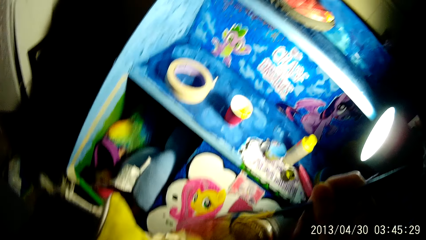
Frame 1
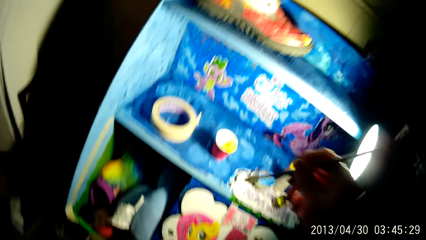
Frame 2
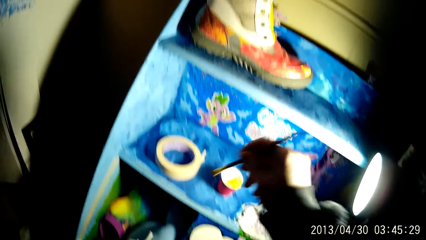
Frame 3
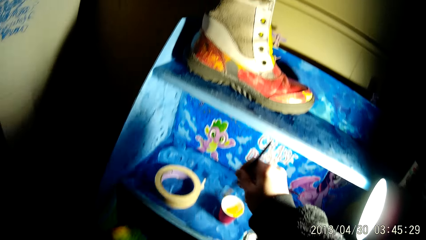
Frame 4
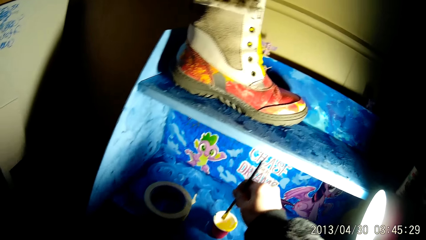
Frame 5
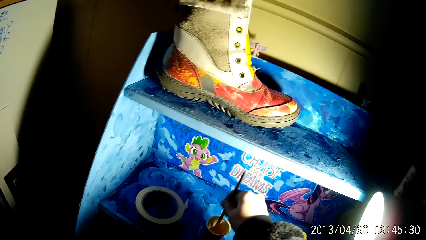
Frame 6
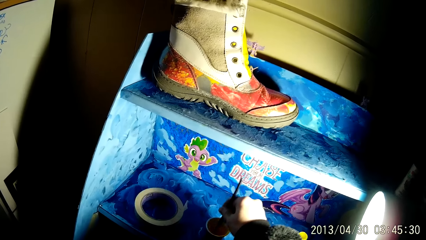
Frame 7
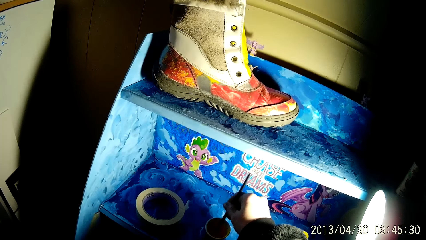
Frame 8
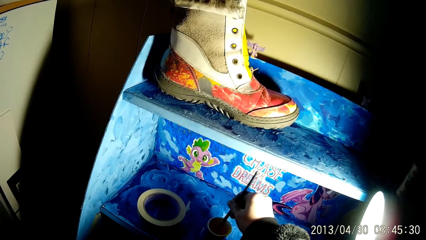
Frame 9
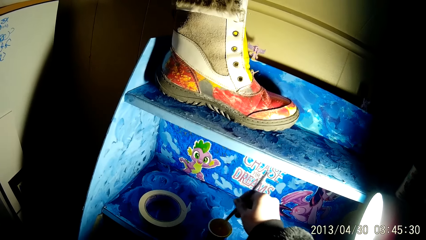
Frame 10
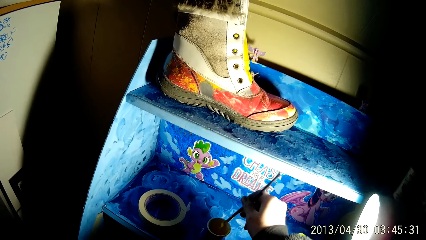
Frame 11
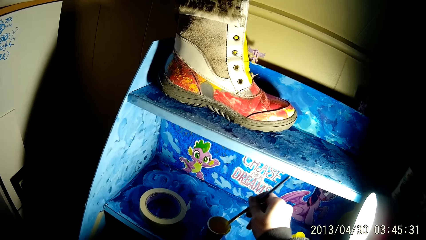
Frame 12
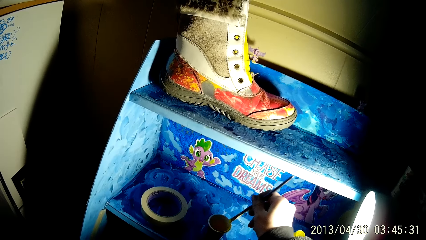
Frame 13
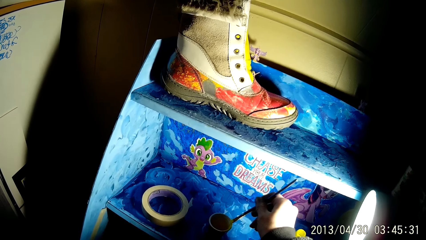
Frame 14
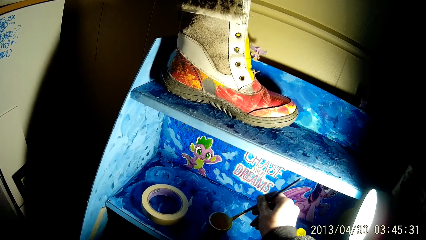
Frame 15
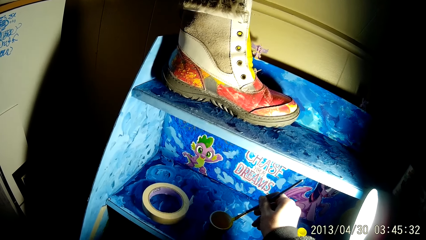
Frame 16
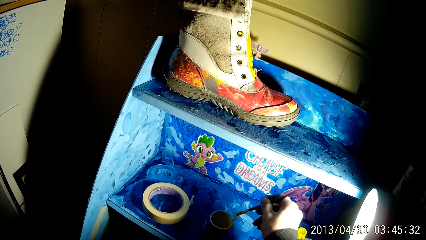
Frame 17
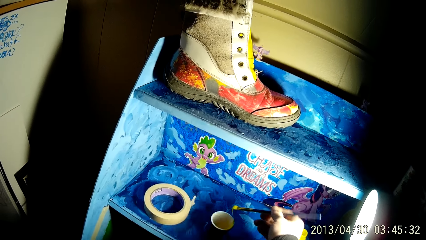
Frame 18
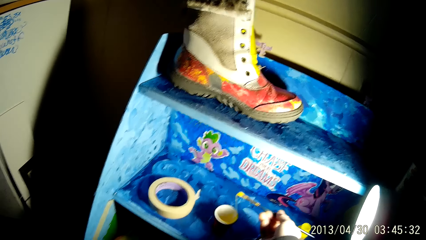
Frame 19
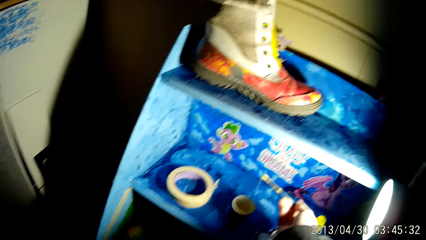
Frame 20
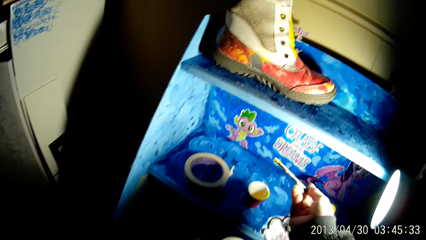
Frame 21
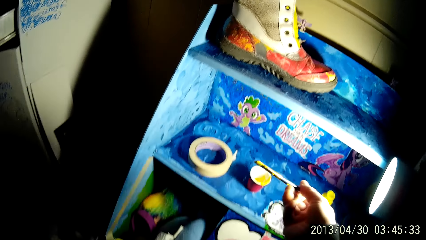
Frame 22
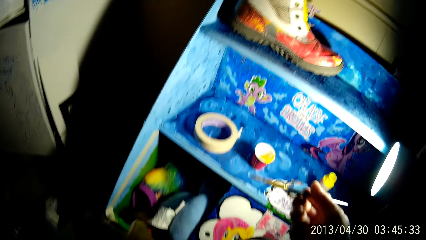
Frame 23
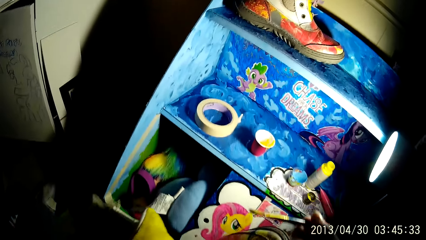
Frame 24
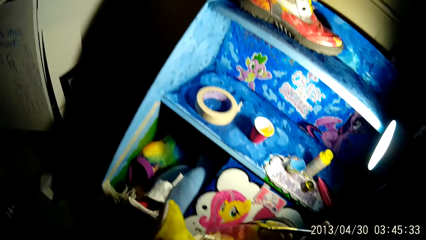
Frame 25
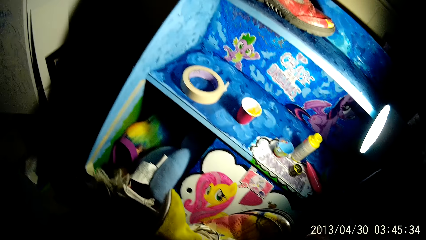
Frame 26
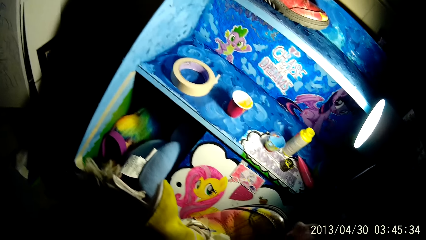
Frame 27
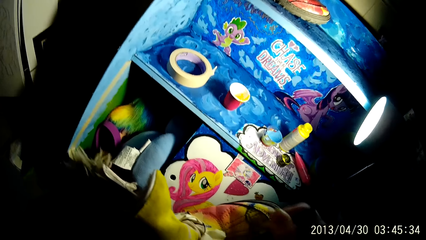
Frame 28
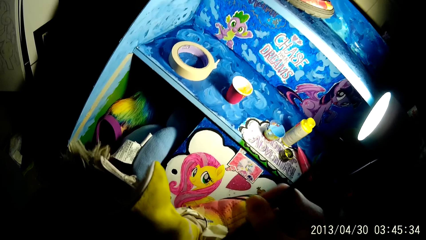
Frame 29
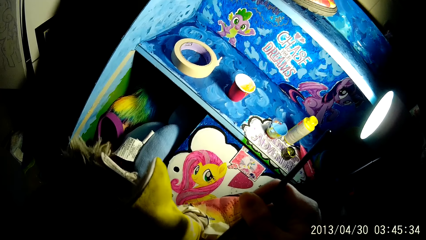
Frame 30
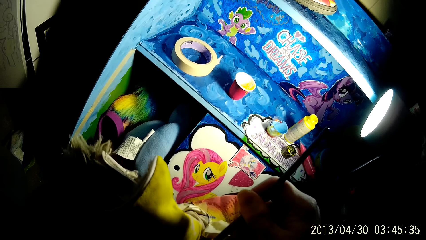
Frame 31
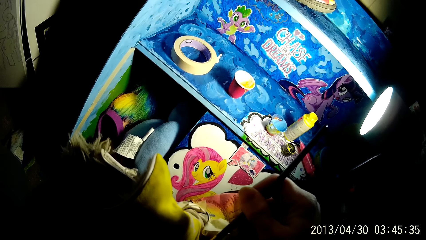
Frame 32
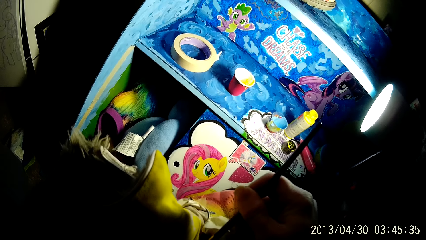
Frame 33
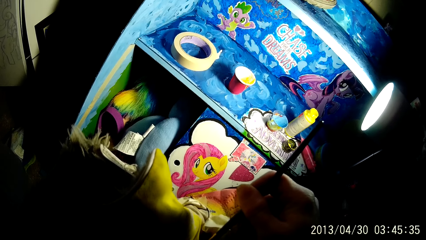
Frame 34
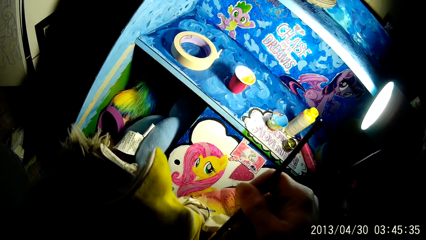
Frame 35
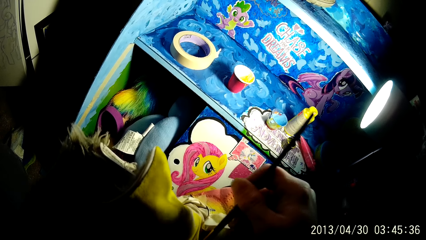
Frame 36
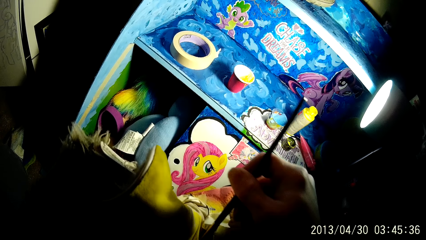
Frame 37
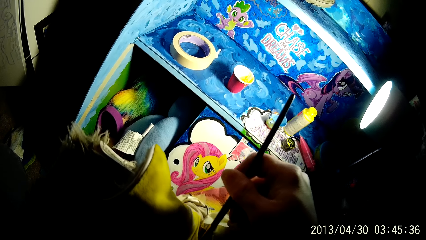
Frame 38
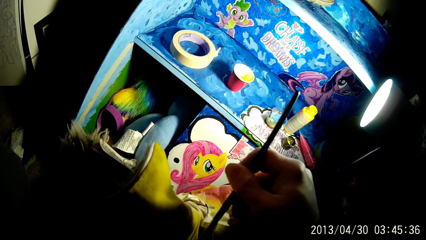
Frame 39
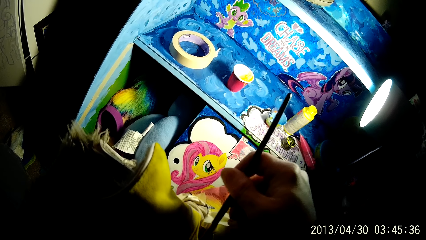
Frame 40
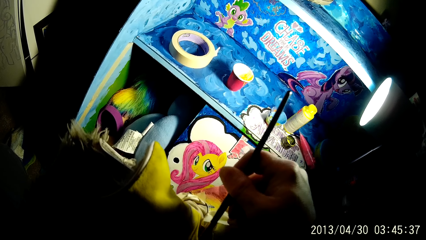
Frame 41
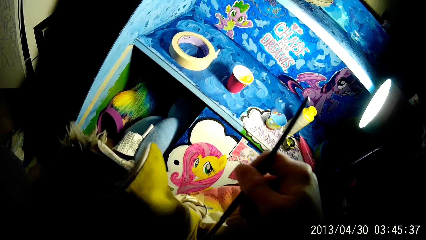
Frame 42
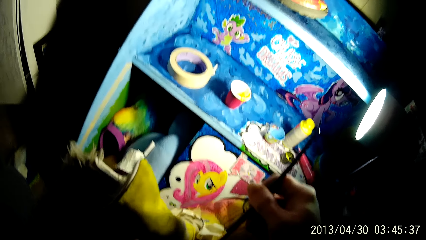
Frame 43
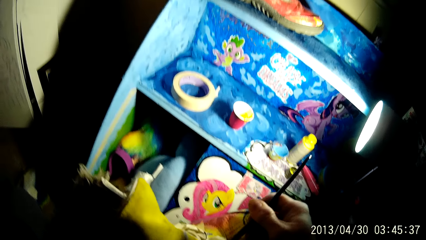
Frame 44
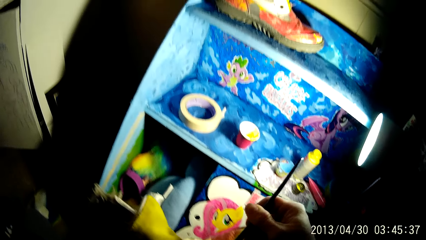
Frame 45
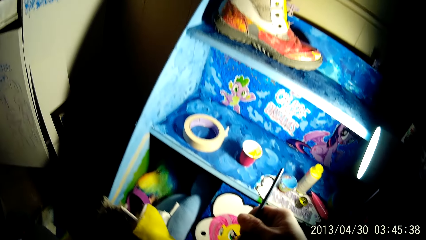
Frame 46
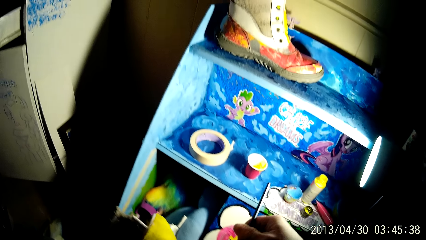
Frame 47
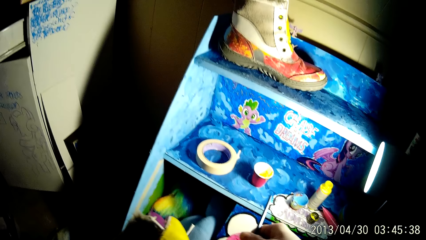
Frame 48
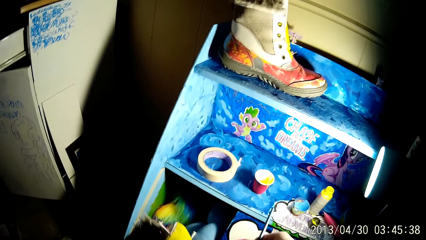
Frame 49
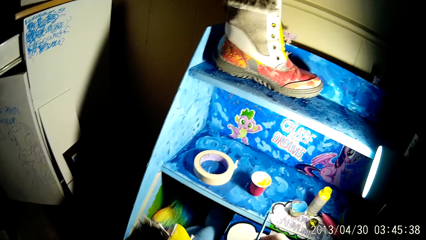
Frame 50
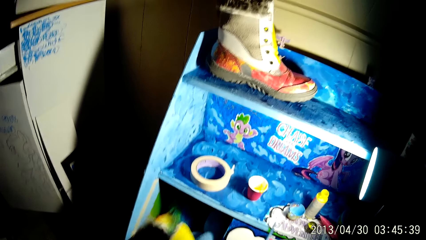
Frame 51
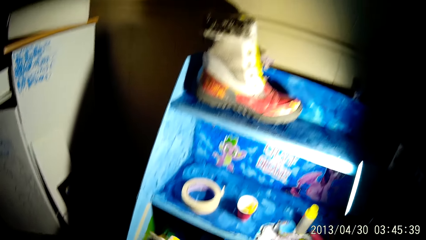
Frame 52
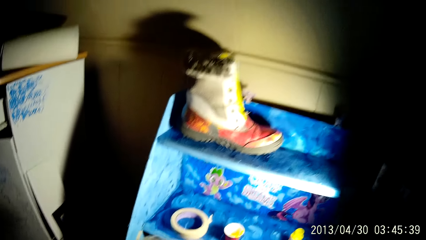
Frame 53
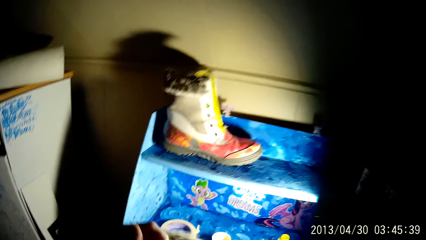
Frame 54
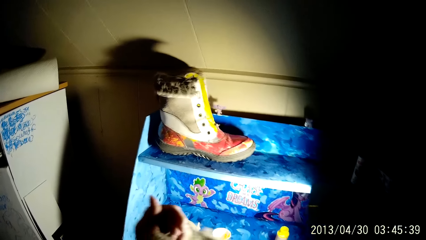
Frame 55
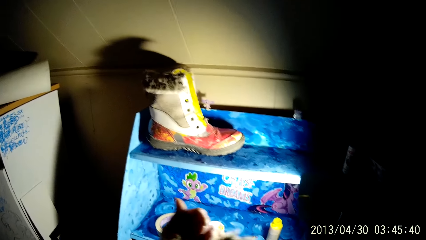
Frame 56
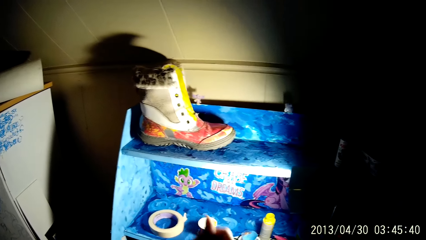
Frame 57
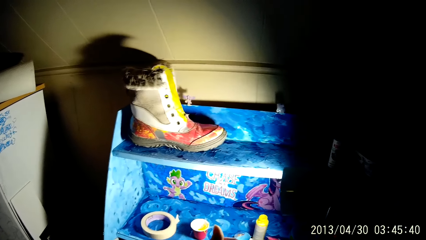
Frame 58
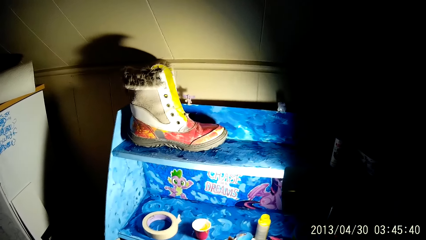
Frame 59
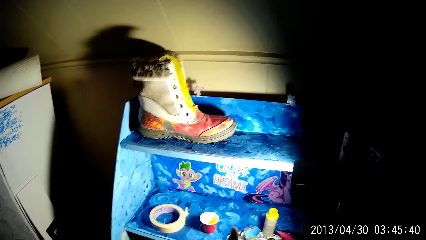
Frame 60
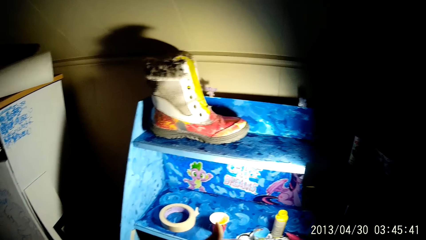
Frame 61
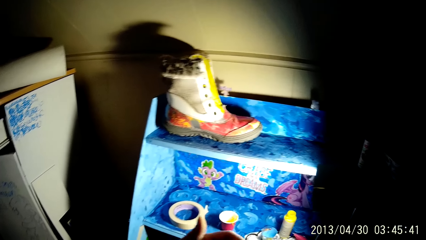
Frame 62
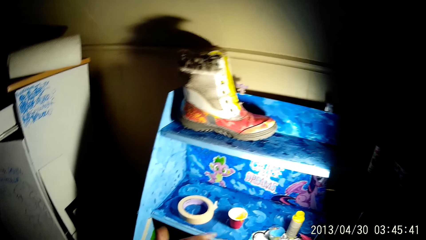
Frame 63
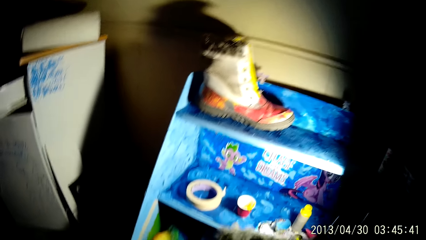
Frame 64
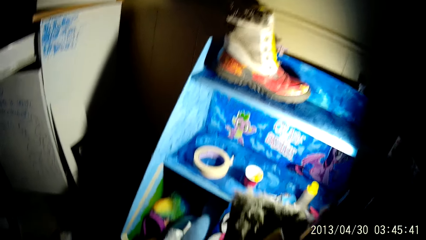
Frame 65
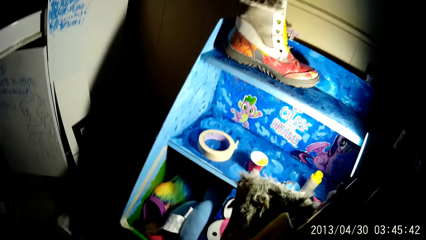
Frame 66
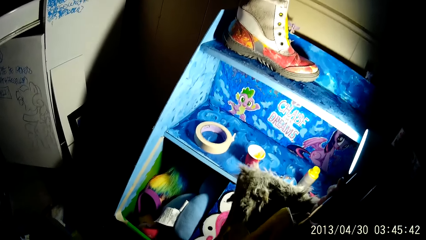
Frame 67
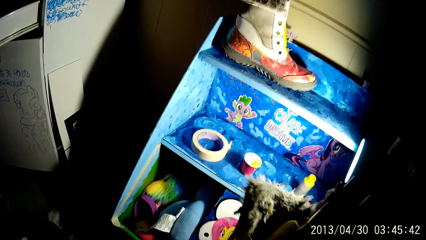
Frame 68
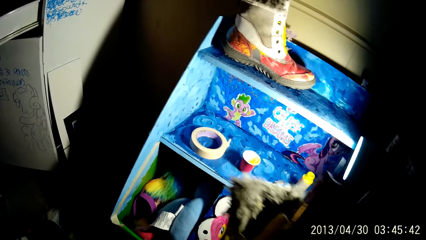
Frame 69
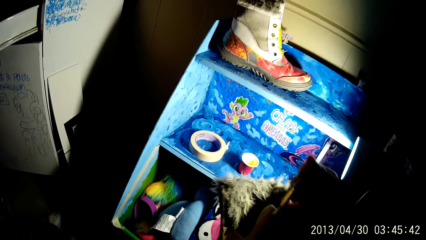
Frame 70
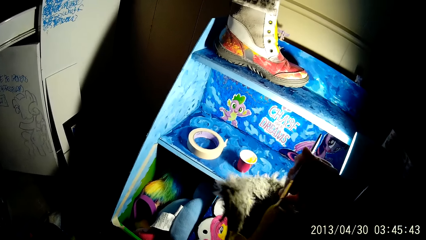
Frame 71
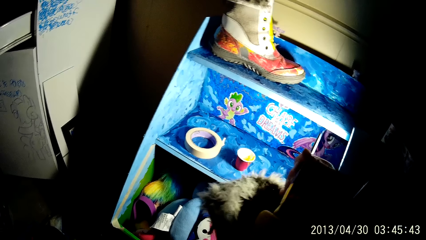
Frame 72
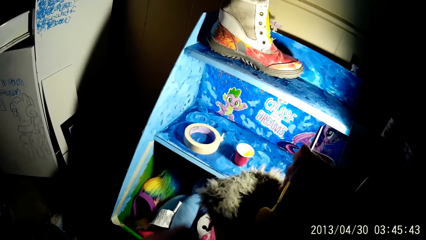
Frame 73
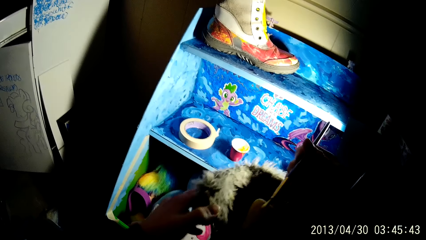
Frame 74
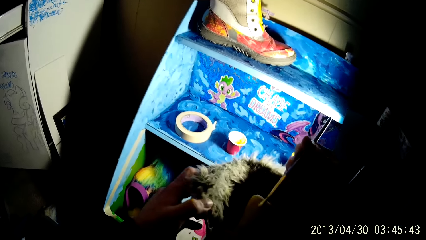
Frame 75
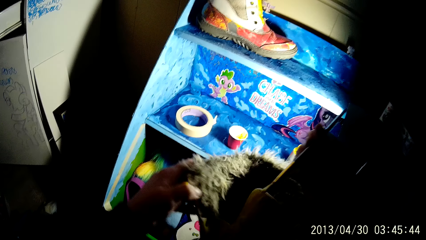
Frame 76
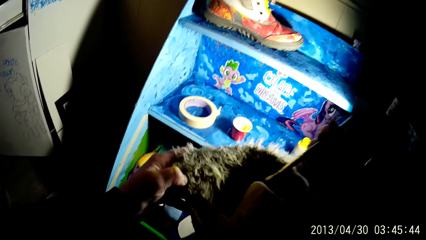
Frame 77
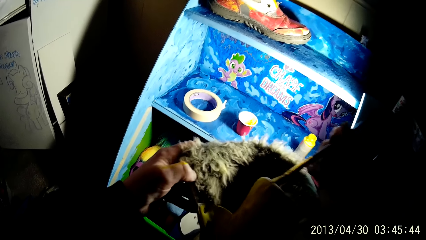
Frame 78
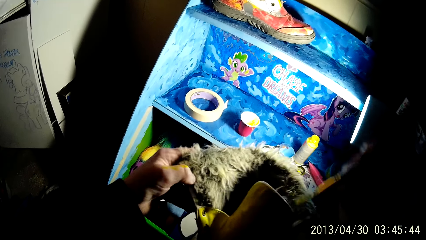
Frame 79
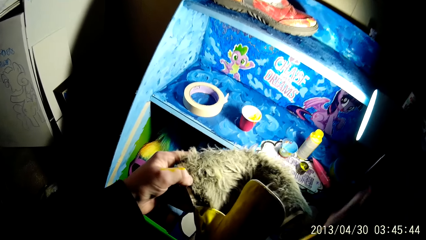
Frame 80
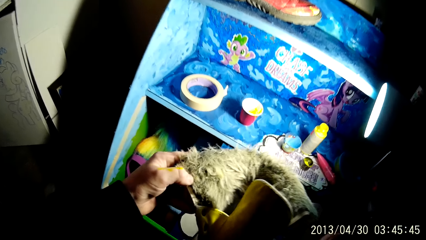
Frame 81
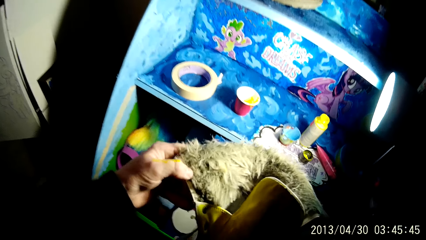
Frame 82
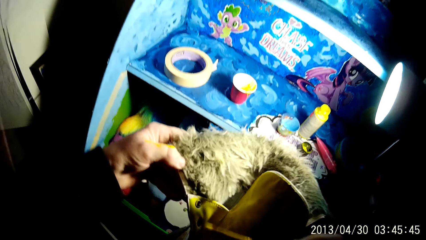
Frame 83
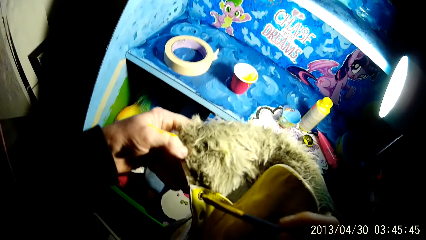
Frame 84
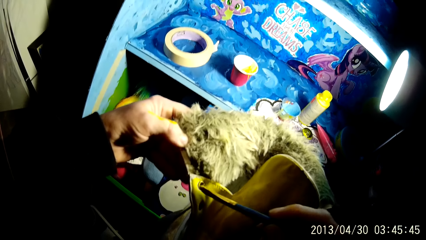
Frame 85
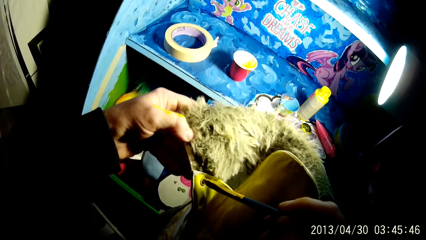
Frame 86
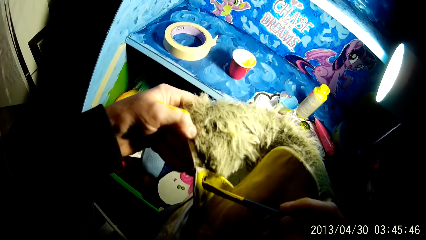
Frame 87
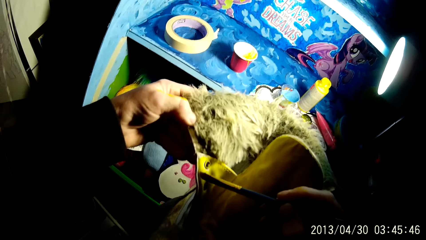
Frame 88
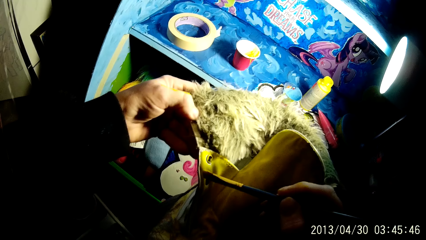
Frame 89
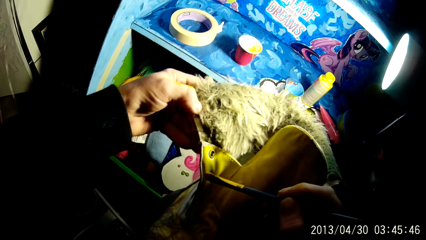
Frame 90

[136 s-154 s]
The camera wearer dips the brush into the cup of paint on the shelf with his right hand. He touches the cup with the brush with his right hand. He applies the paint on the boot with the brush with his right hand. He raises his left hand. He holds the boot with his left hand.
